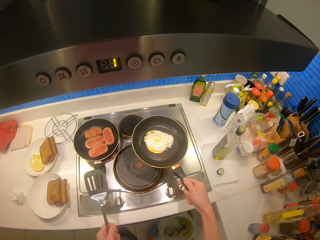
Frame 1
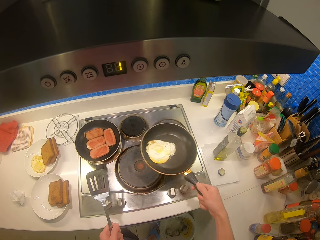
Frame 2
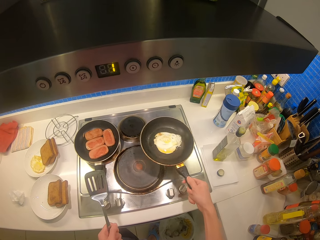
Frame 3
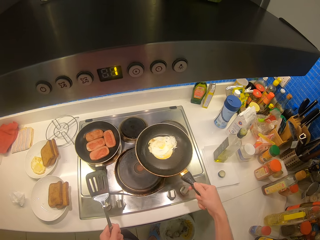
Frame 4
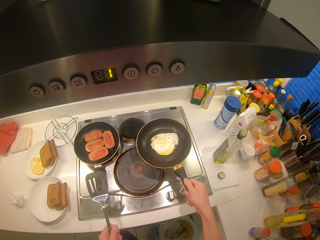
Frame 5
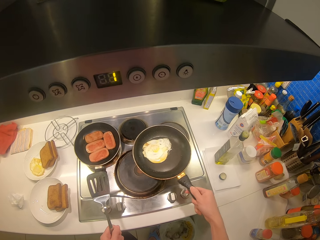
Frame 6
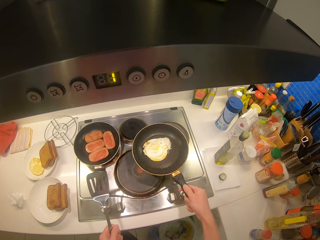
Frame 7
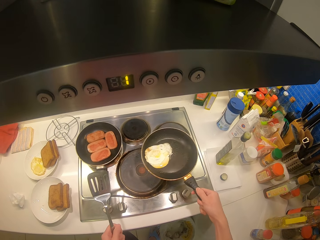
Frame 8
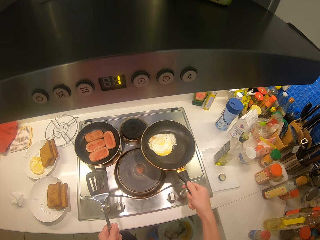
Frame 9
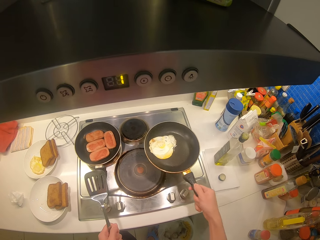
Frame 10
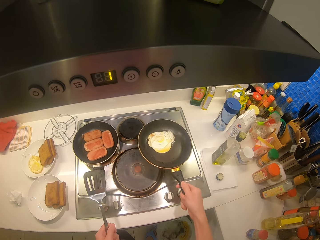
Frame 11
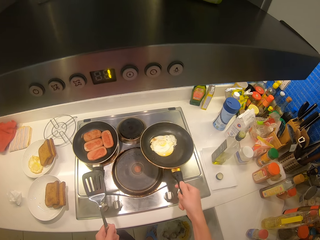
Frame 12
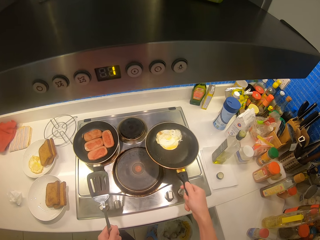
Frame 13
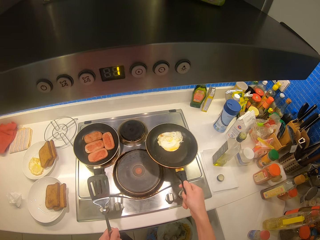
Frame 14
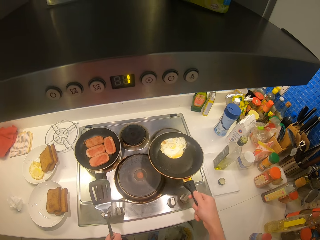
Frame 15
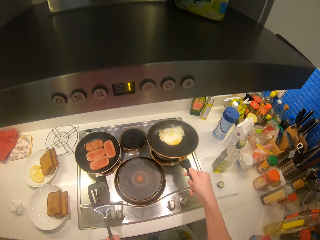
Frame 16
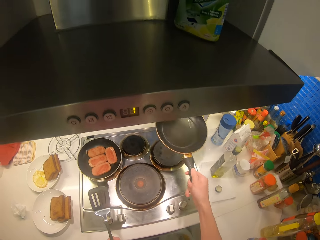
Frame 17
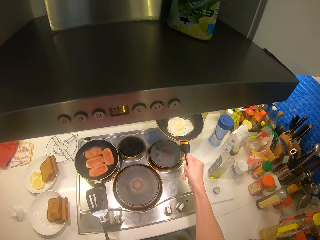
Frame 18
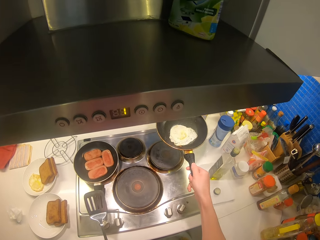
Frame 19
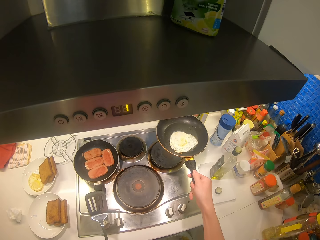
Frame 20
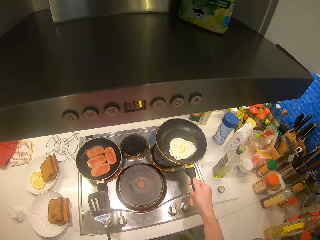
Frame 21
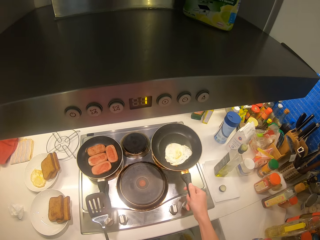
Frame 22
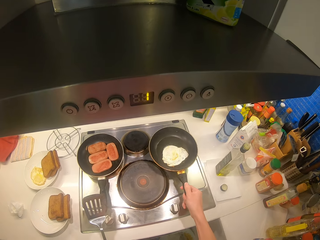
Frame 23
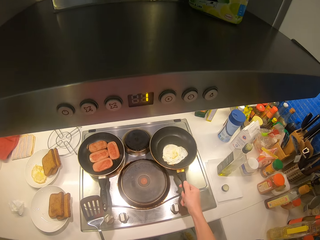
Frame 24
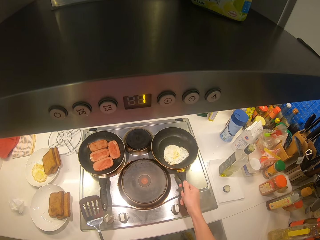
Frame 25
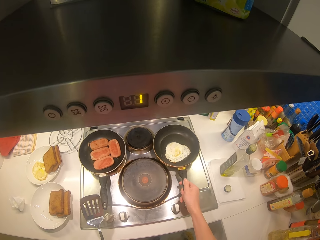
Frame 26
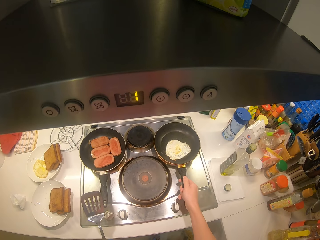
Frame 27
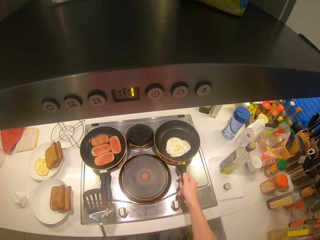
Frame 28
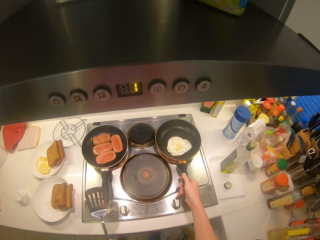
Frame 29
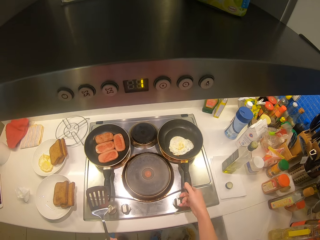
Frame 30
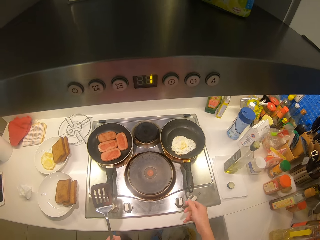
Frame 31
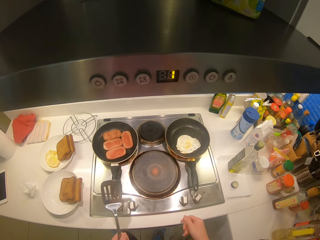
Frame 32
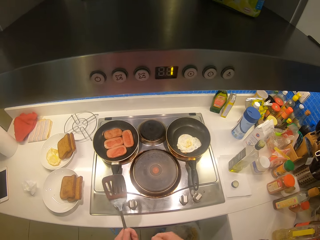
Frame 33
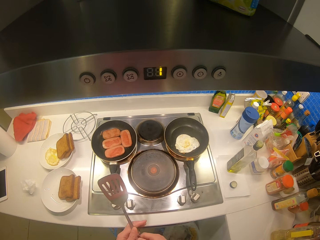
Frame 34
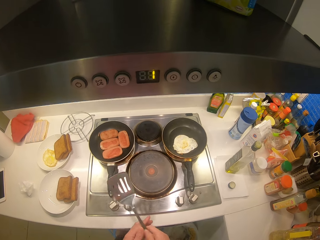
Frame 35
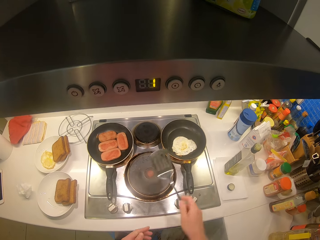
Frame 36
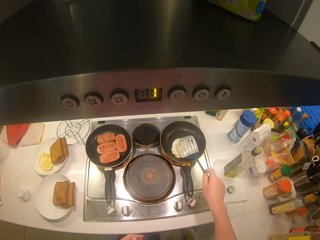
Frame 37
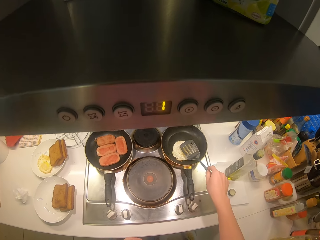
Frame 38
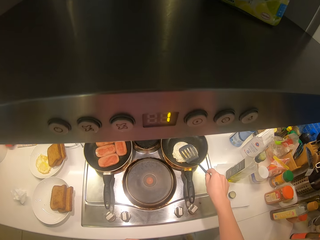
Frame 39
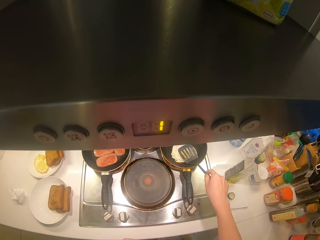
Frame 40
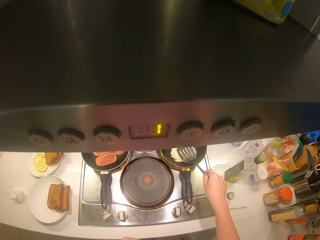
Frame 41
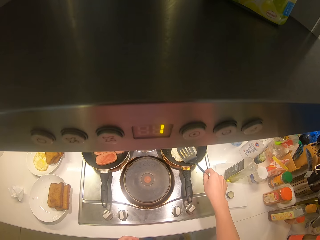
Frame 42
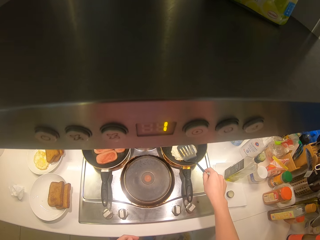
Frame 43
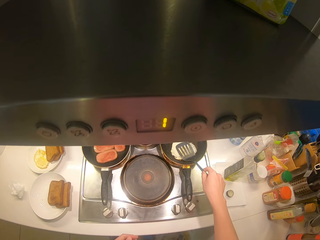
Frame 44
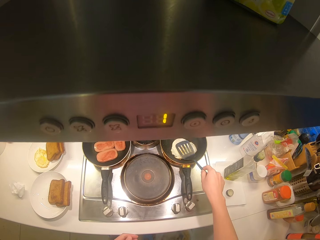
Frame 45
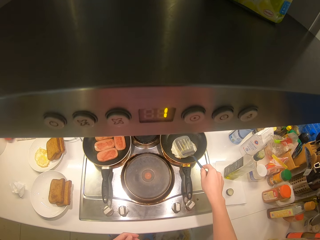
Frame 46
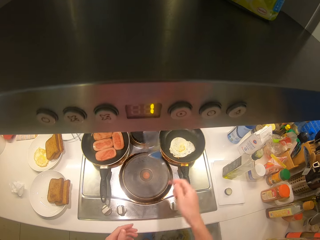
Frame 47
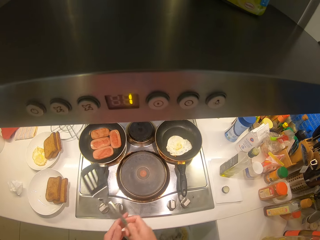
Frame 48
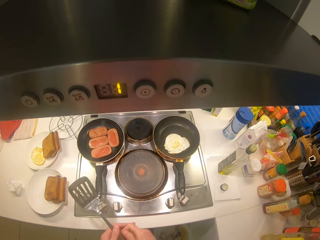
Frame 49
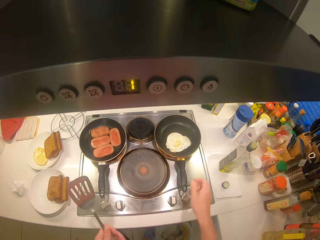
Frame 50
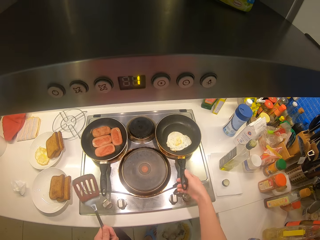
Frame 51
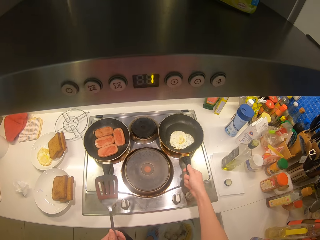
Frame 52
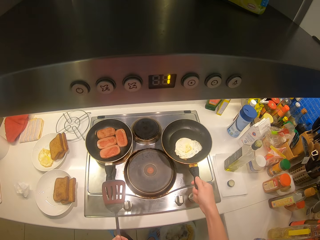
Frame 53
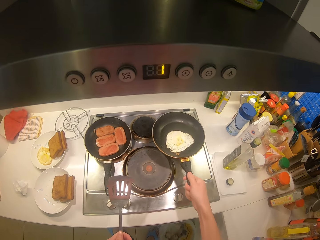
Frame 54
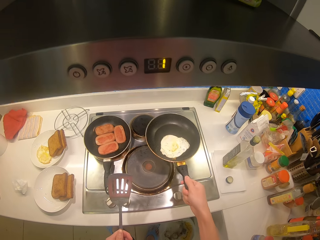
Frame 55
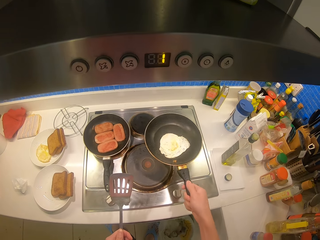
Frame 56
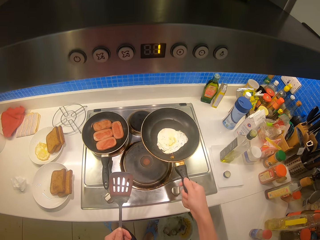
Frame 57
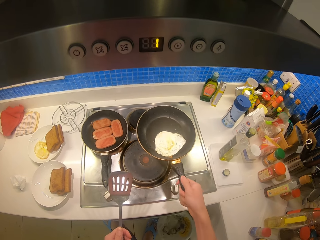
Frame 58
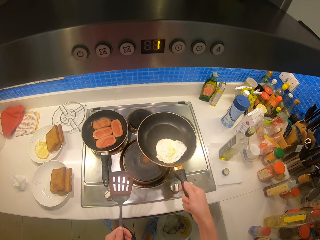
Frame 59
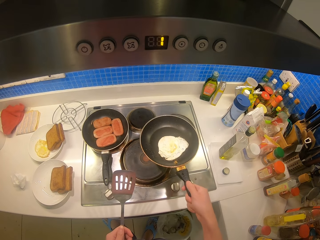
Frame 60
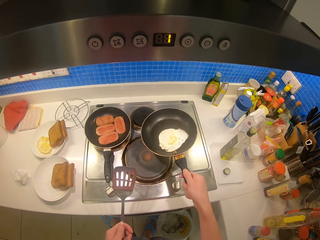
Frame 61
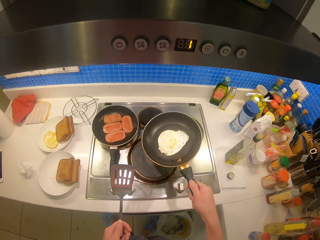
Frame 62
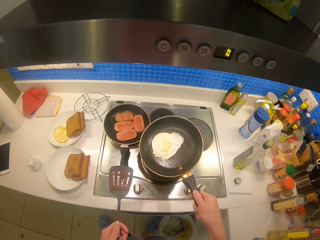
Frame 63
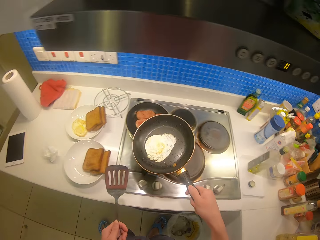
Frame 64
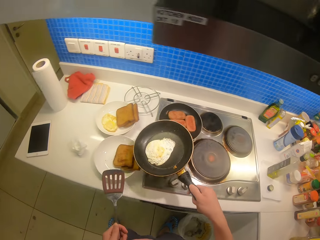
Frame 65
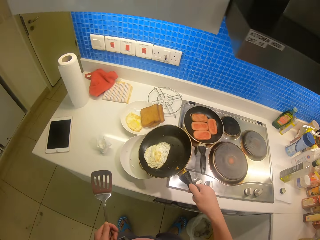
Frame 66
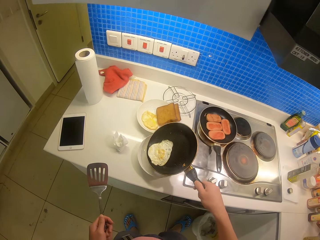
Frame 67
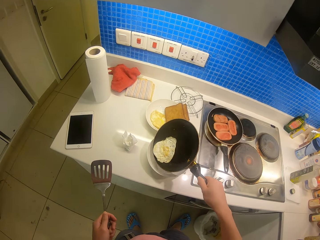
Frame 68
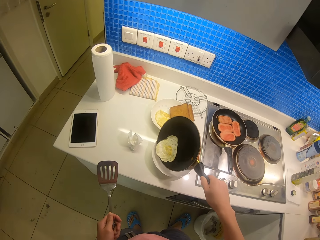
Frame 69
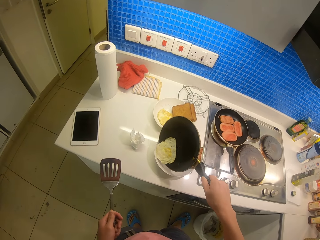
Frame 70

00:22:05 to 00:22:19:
The camera wearer flips the pan with the egg on it. They press the egg with the spoon. They shake the pan with the right hand.

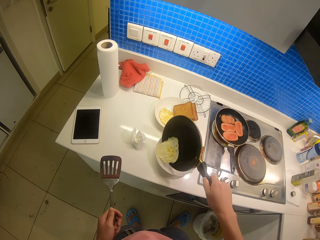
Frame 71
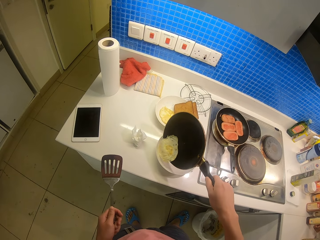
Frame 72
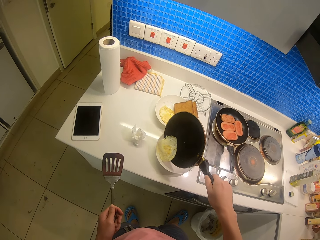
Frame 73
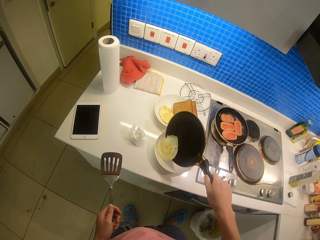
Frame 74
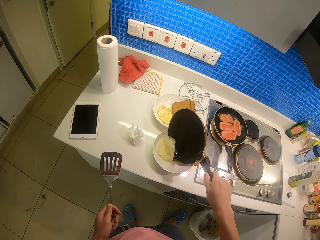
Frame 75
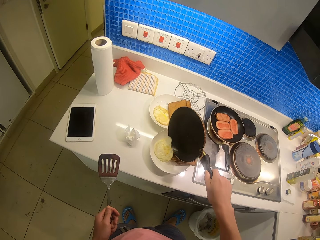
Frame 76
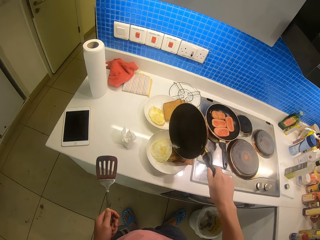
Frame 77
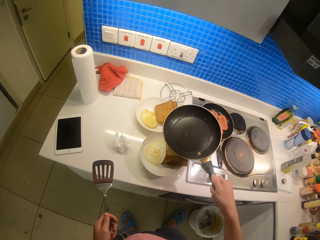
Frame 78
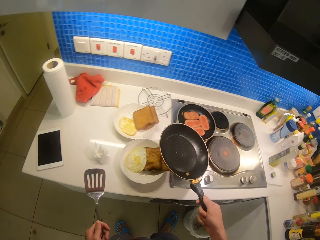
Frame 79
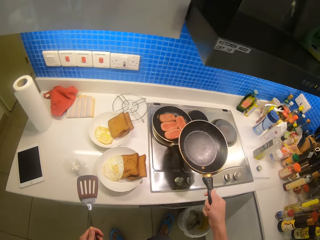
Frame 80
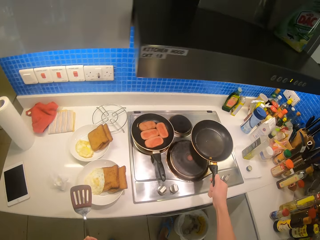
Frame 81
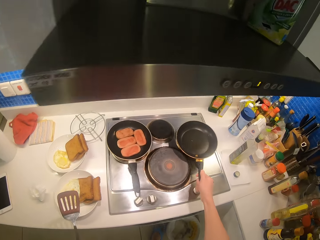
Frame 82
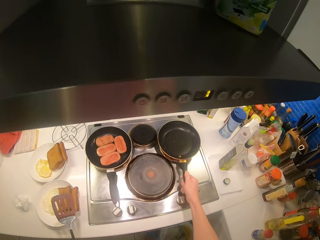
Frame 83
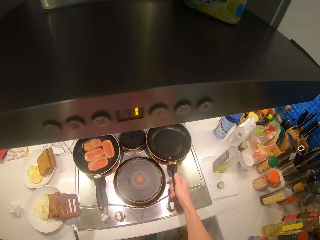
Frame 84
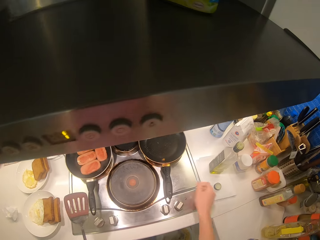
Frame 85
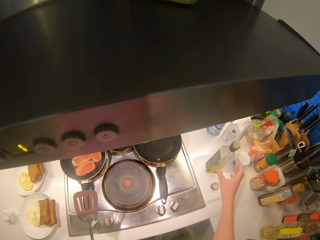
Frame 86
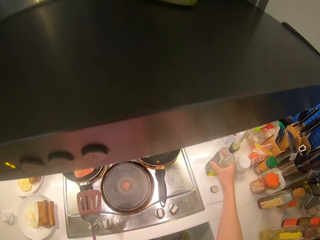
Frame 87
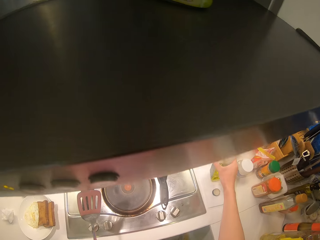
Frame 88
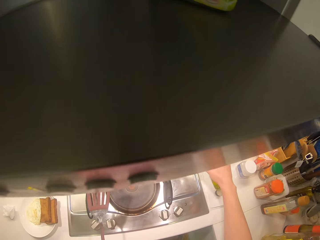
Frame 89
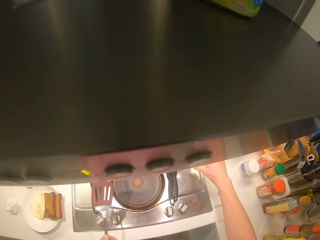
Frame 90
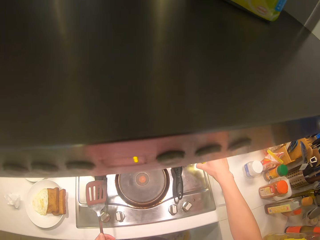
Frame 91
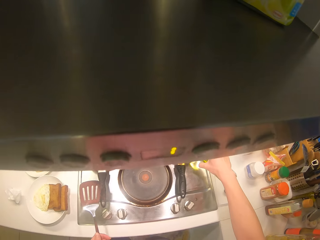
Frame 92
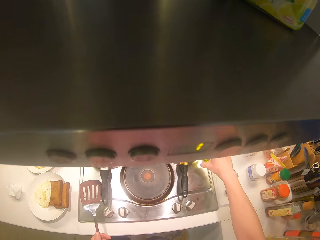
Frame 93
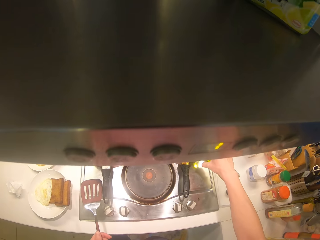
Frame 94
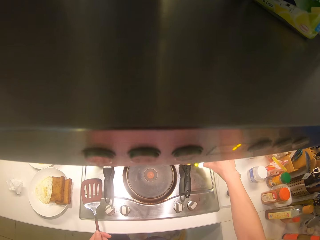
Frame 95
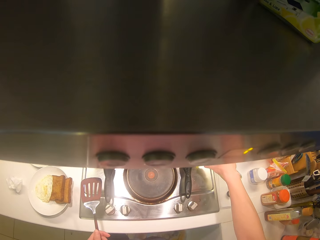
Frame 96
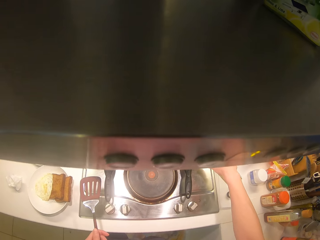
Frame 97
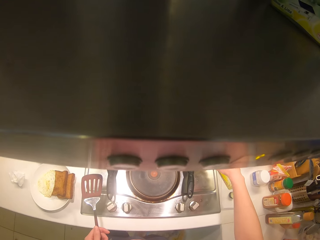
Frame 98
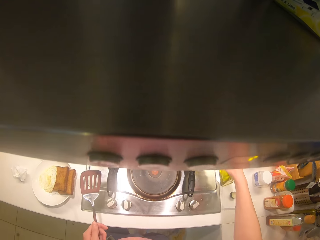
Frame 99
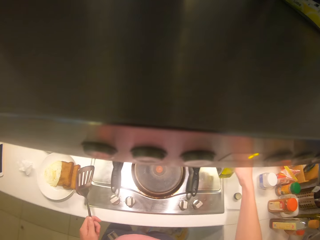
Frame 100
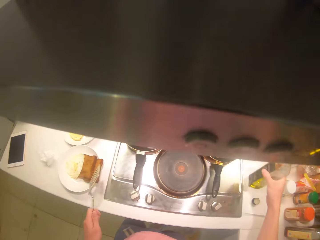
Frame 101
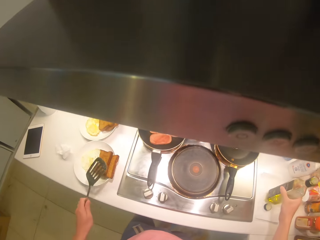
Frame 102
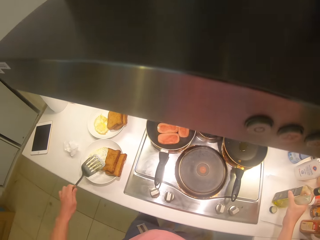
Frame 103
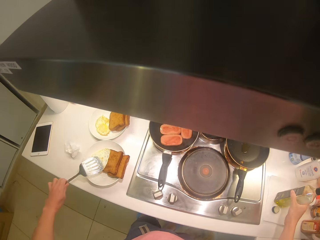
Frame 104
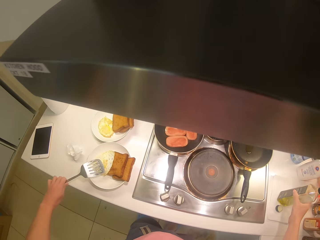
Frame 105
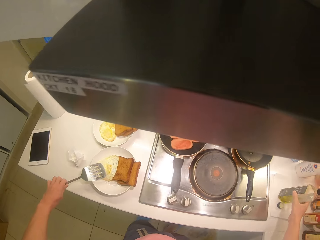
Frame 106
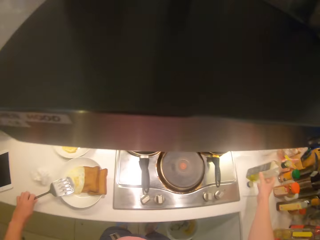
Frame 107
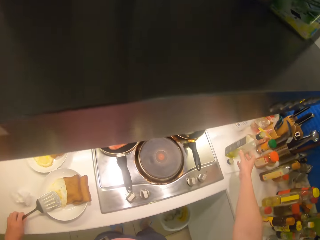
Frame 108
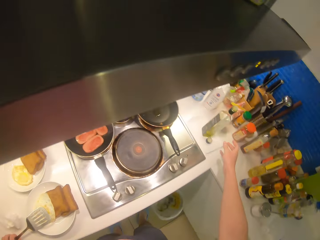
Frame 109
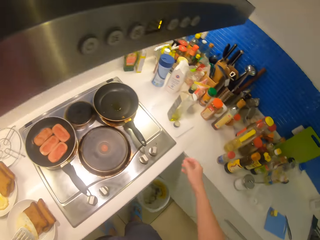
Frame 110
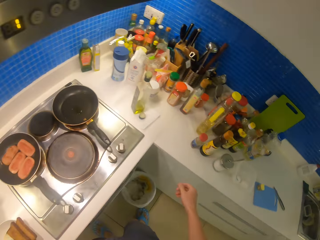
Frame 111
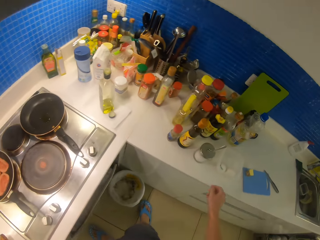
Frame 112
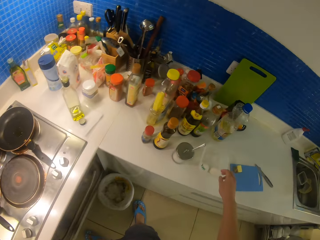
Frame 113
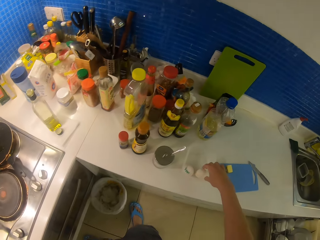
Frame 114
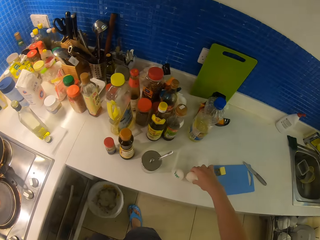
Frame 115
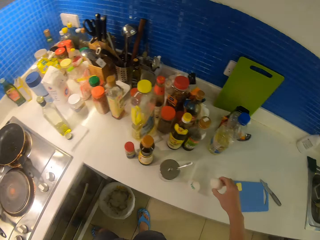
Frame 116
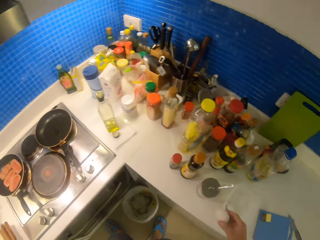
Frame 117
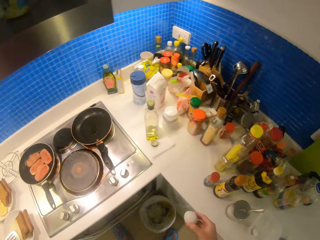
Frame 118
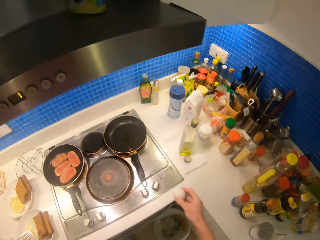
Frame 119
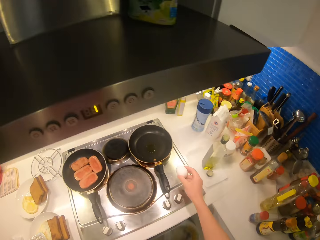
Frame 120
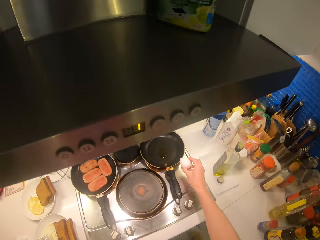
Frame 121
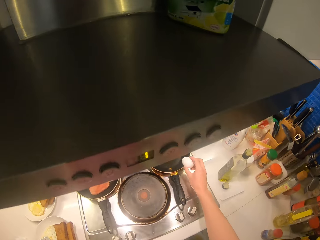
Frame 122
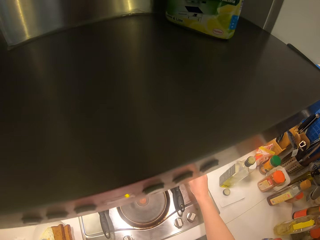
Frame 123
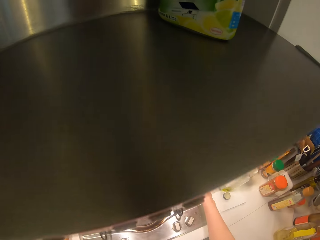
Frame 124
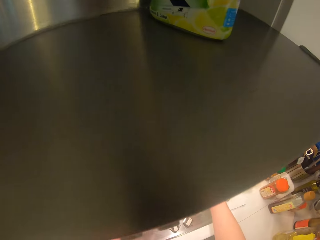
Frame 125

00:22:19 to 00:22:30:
The camera wearer serves the egg on the plate. They pick up a bottle and hold the bottle. They pour cooking oil in the pan. They put the spoon down. They take up an egg. They beat the egg on the pan.
